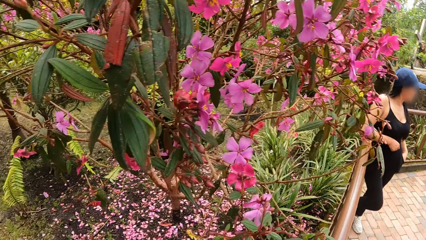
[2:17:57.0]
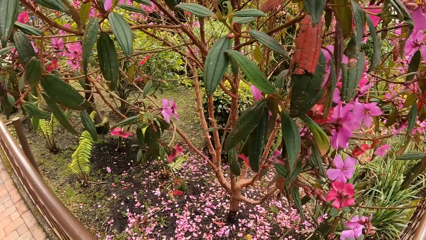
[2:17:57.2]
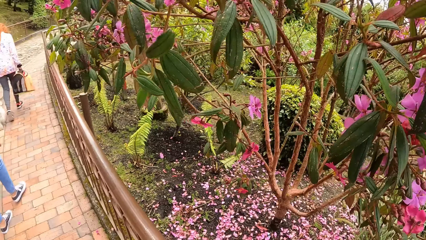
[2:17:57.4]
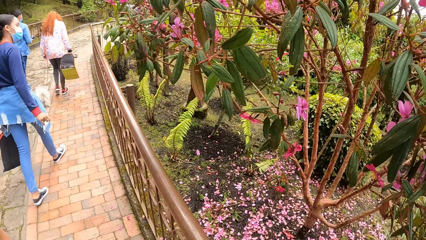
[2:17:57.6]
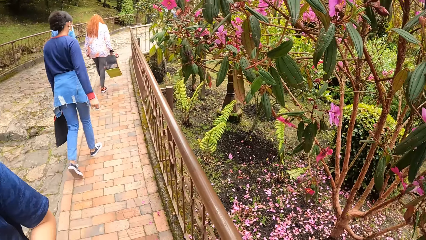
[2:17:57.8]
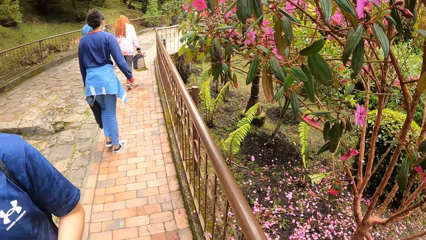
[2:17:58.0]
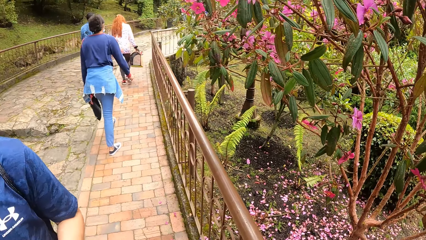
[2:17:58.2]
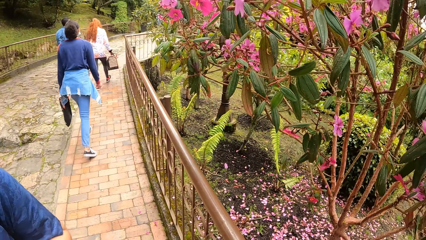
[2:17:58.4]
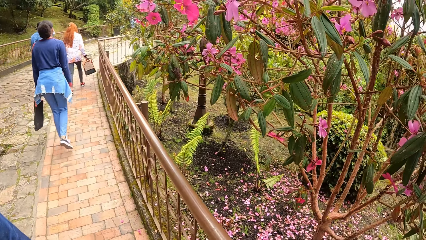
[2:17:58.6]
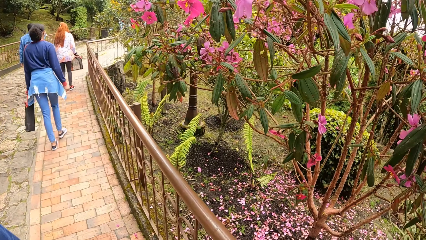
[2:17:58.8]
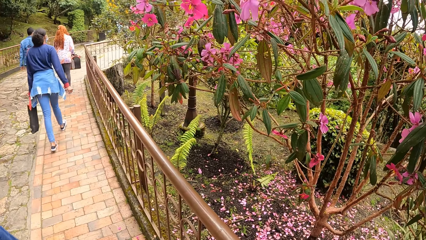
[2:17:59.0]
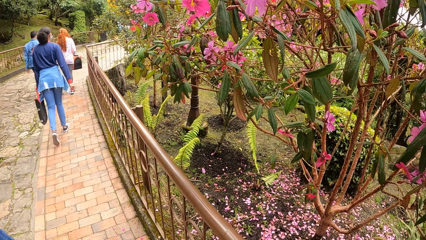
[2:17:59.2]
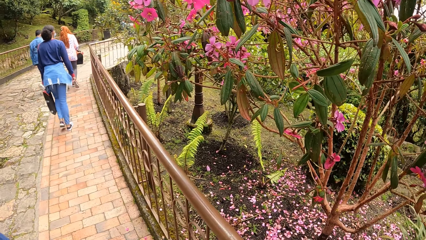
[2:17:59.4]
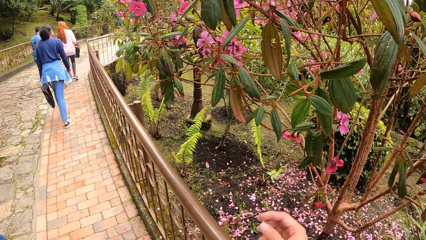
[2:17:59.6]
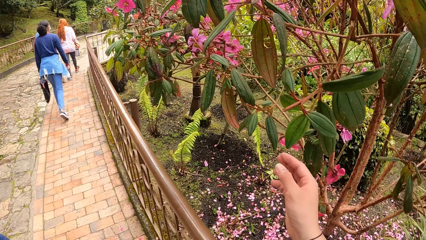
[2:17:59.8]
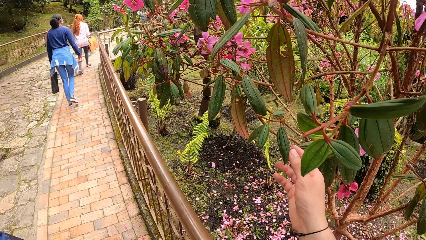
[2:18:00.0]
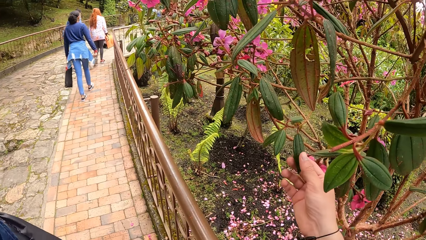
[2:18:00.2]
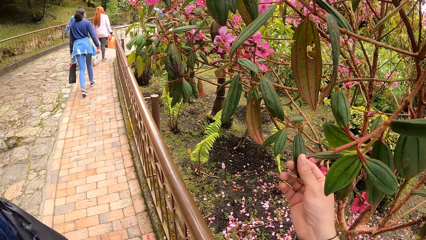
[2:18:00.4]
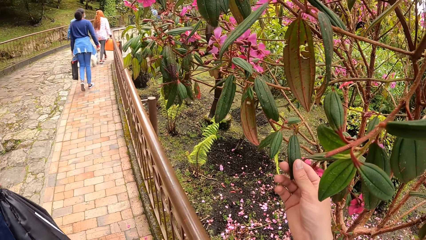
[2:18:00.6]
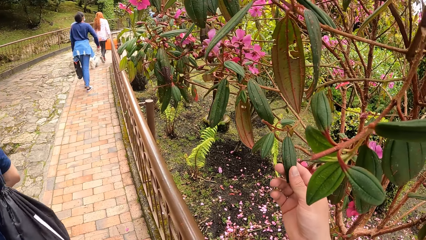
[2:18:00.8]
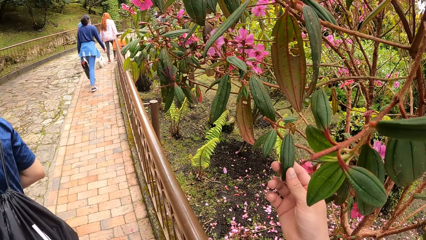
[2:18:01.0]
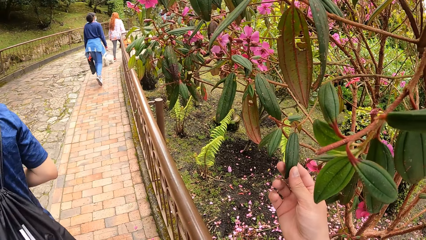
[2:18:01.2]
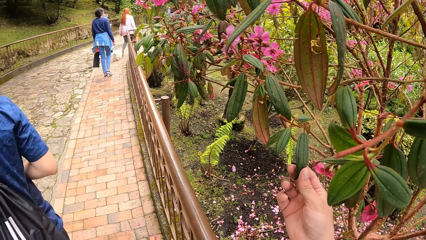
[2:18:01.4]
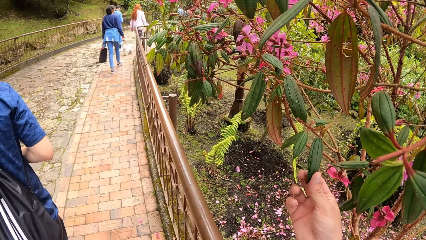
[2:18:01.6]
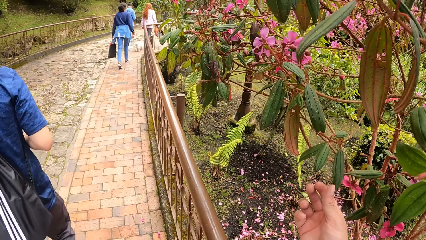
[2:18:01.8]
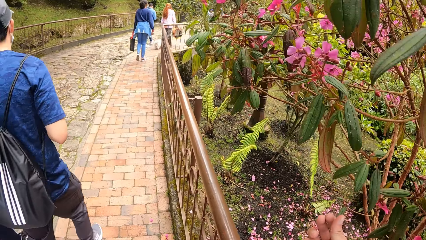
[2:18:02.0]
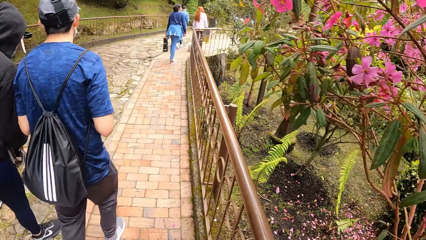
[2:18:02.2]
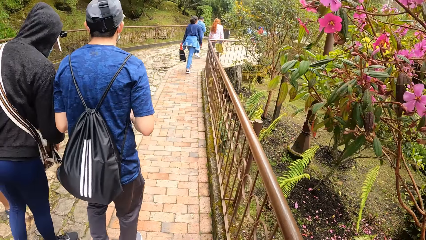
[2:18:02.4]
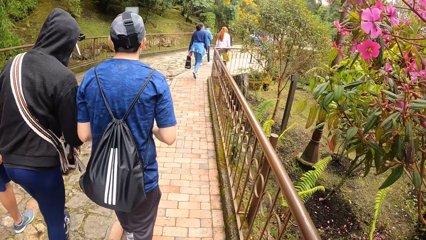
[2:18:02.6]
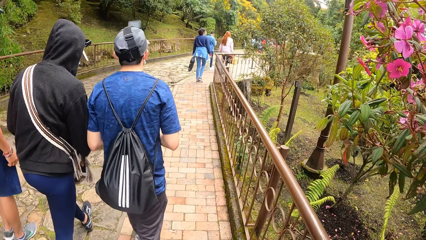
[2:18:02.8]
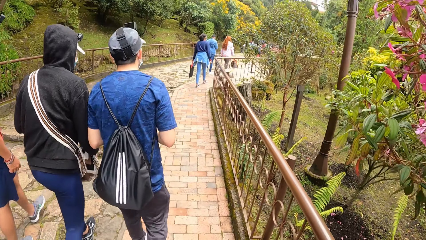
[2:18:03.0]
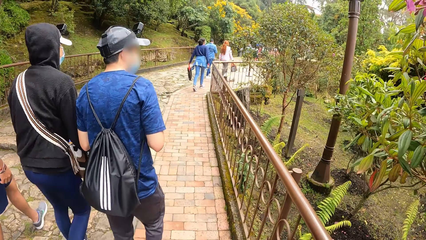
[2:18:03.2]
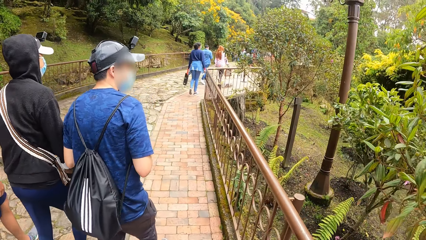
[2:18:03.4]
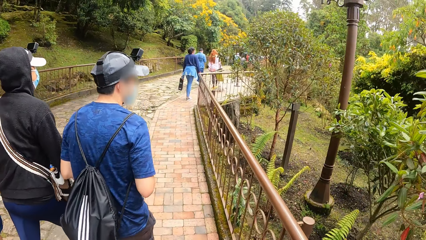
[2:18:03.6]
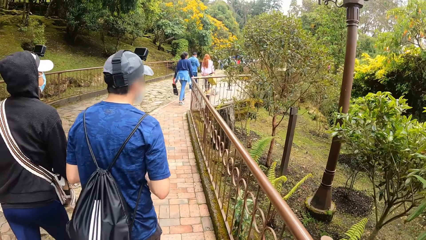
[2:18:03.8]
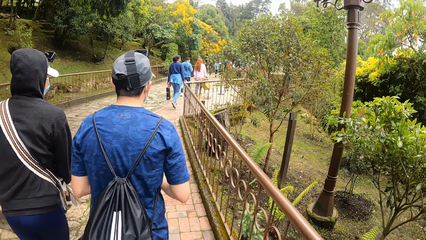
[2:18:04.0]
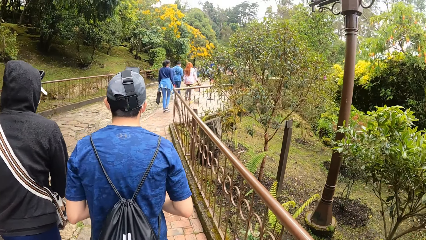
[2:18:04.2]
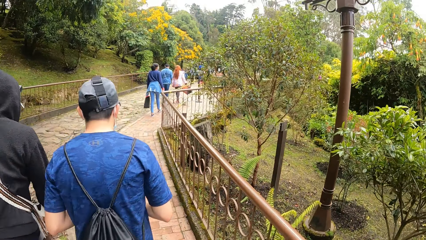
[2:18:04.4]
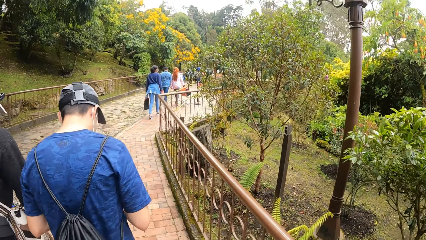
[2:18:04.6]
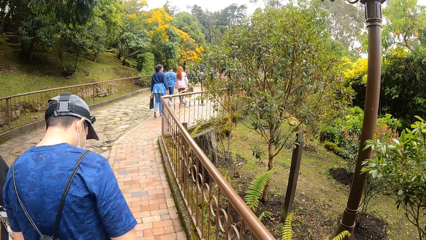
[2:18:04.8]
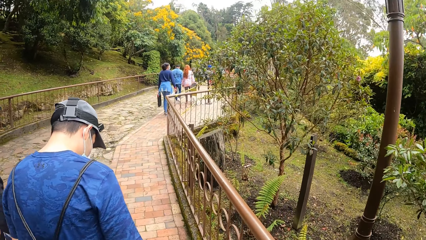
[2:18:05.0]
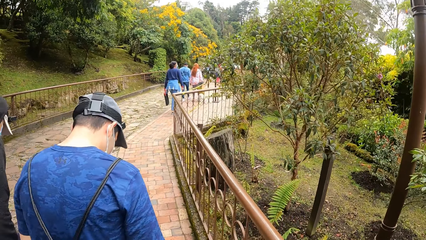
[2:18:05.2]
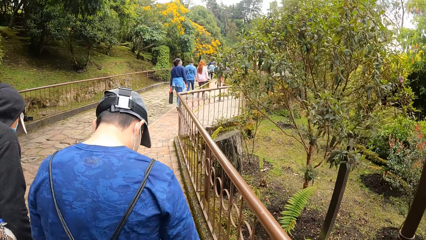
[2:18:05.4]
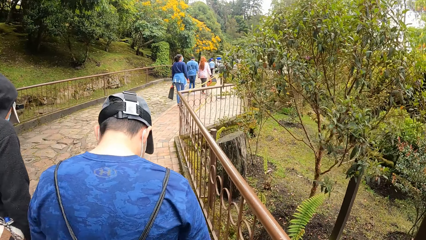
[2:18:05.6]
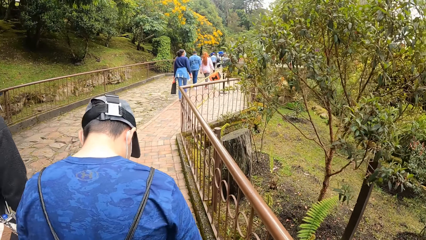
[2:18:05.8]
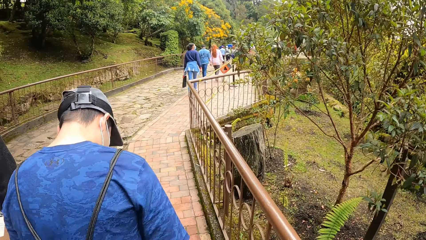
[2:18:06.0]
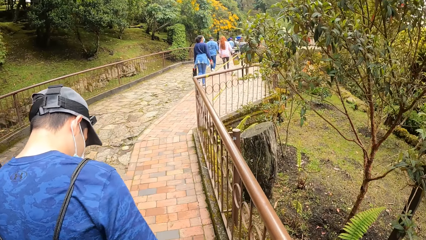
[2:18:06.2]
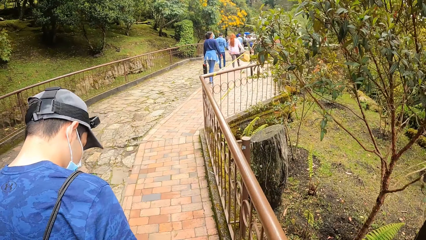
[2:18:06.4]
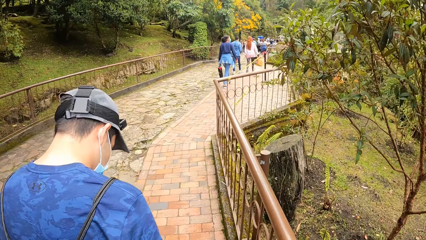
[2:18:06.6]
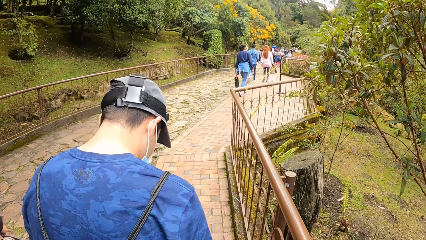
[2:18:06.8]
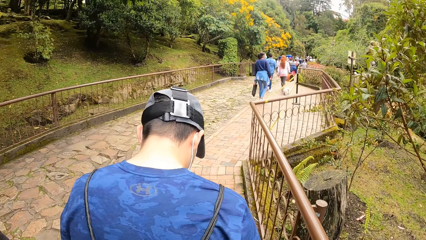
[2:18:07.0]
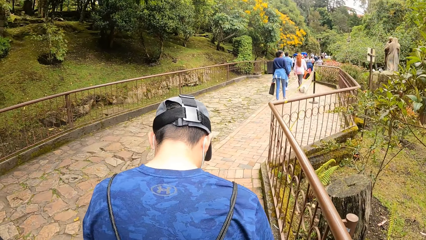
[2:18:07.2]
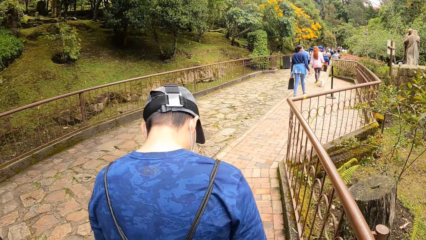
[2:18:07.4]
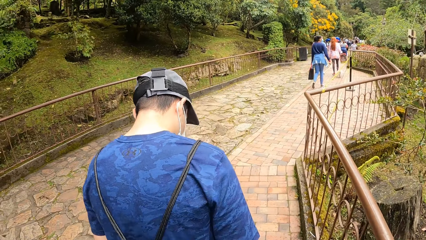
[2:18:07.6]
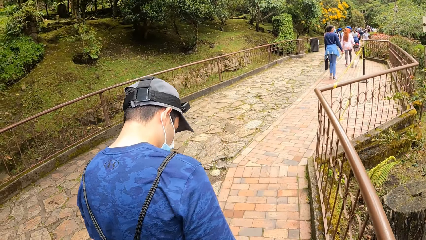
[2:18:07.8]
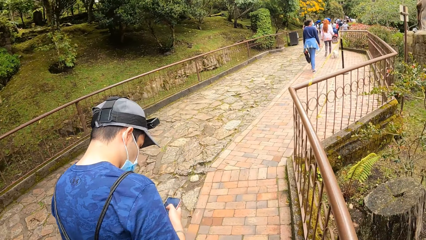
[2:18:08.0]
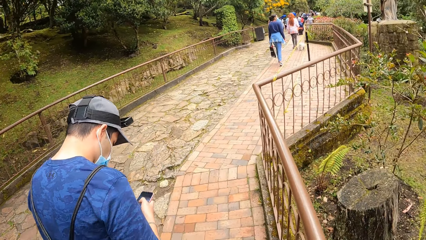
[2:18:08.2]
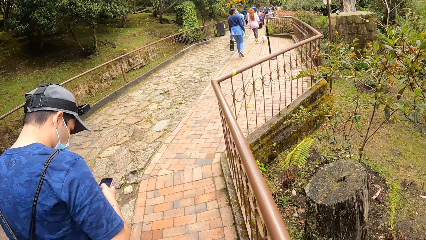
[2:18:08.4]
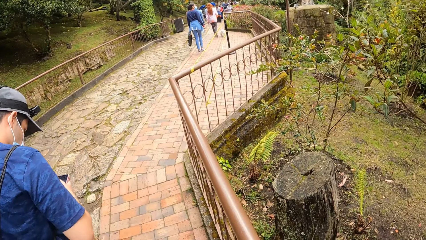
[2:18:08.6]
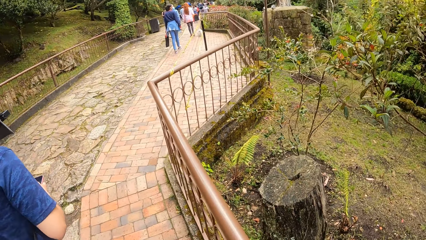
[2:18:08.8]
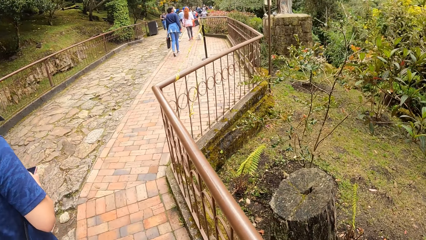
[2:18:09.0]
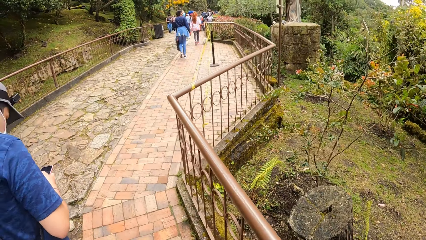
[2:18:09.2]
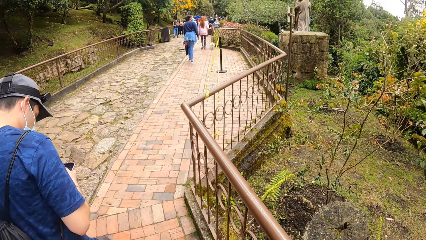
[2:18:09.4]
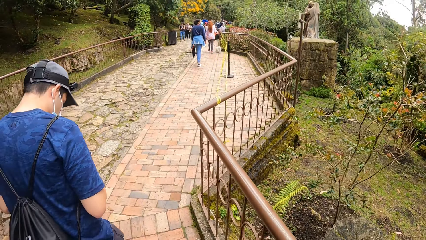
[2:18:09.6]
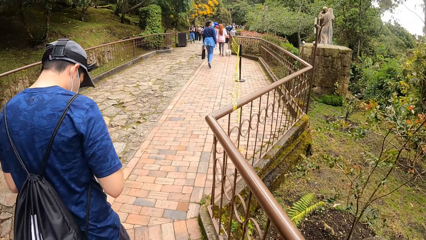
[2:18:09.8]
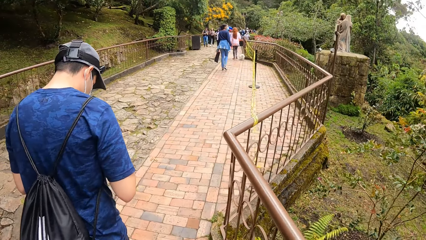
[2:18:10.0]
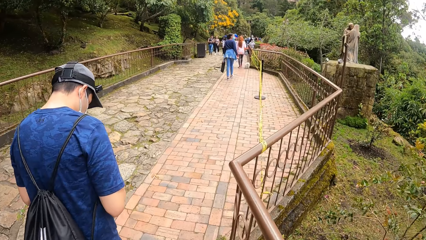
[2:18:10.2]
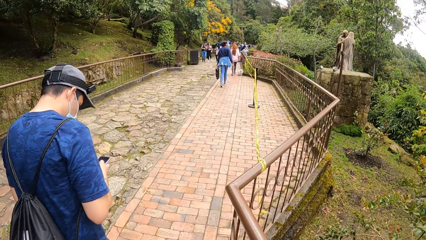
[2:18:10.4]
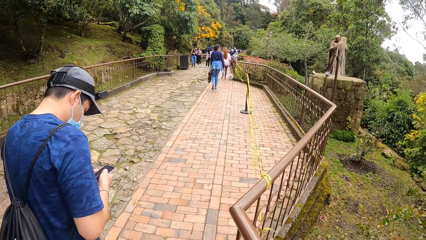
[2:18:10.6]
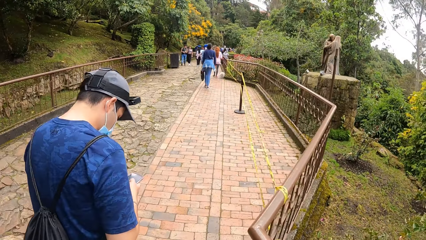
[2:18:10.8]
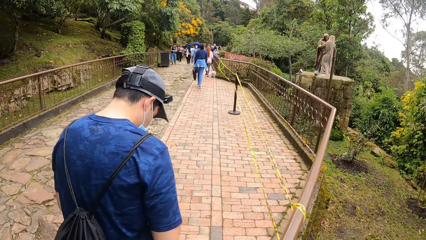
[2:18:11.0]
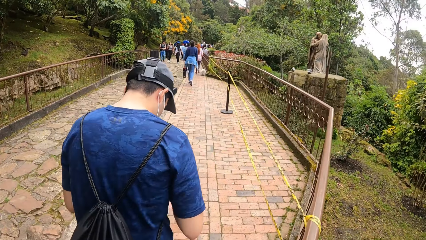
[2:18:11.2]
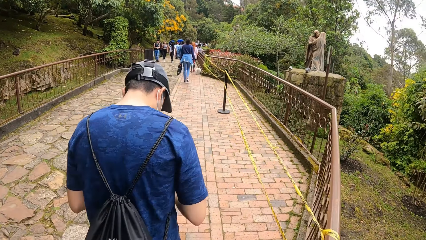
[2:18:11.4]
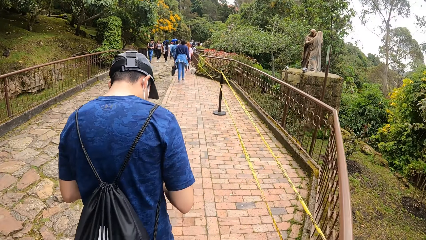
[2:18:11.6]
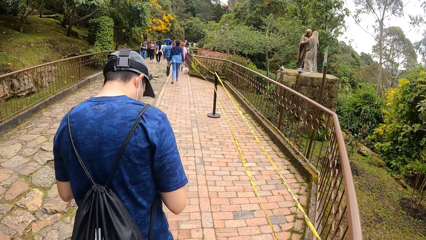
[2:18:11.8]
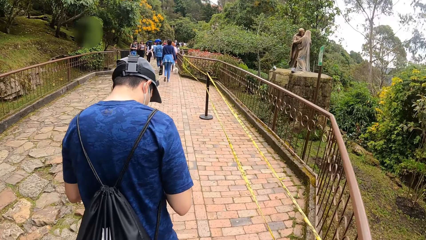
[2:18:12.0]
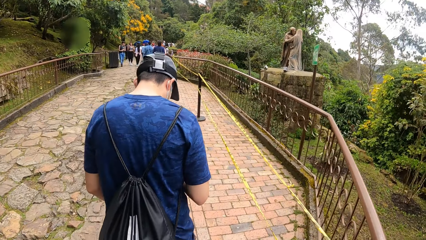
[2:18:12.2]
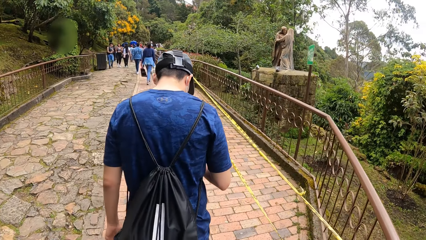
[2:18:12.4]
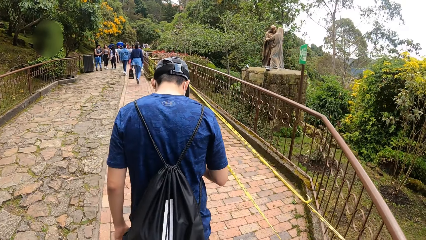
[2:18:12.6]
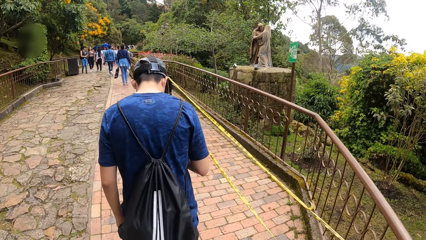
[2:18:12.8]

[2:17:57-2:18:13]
The camera wearer touches a leaf or flower with his right hand. He walks alongside friends. A man operates a phone with his hands.
